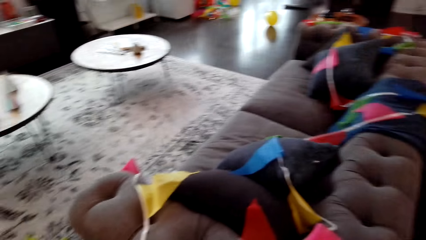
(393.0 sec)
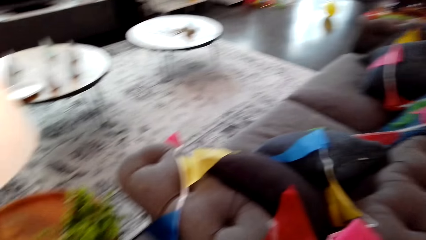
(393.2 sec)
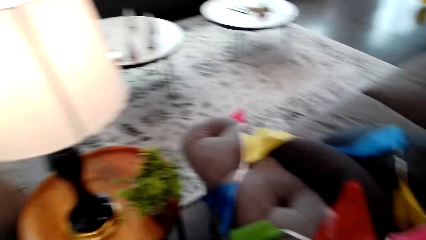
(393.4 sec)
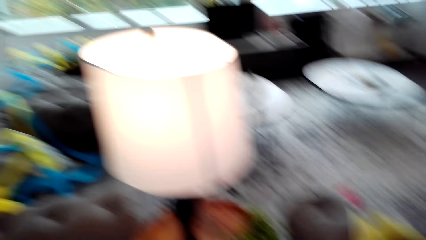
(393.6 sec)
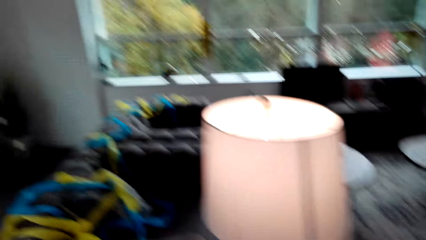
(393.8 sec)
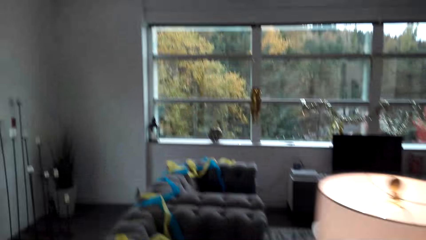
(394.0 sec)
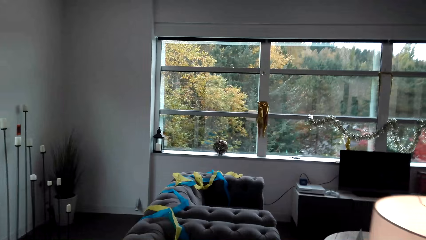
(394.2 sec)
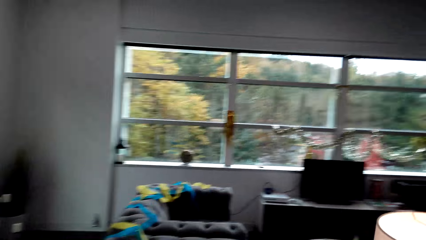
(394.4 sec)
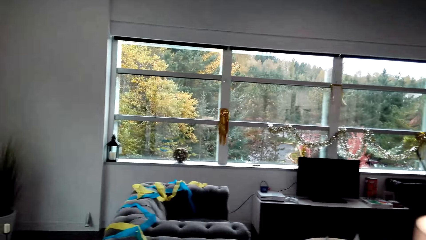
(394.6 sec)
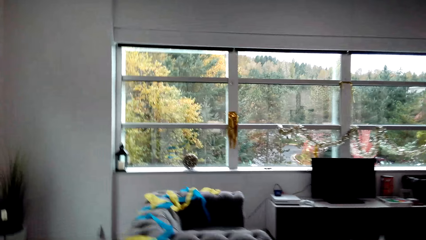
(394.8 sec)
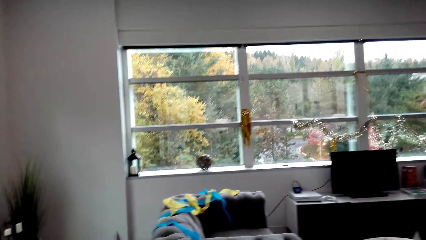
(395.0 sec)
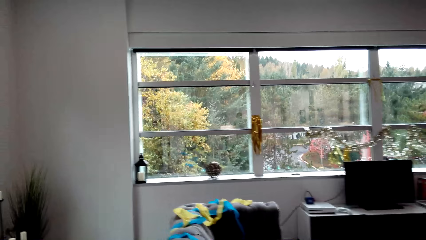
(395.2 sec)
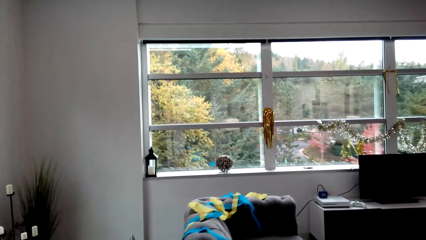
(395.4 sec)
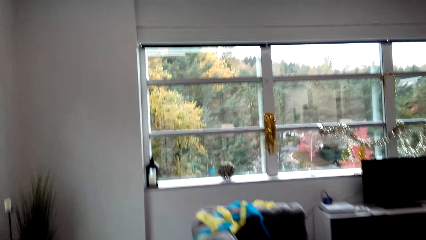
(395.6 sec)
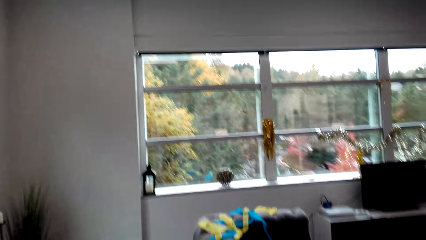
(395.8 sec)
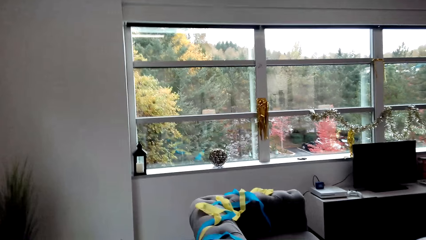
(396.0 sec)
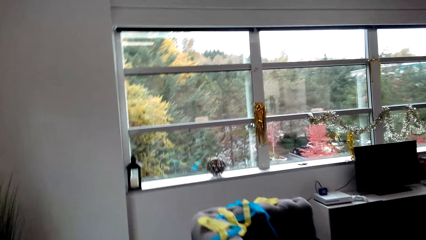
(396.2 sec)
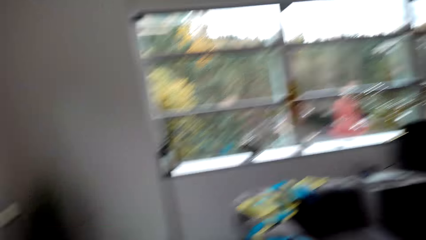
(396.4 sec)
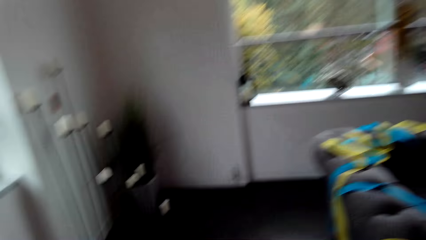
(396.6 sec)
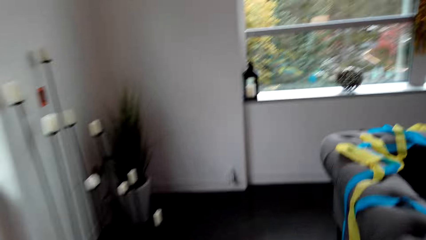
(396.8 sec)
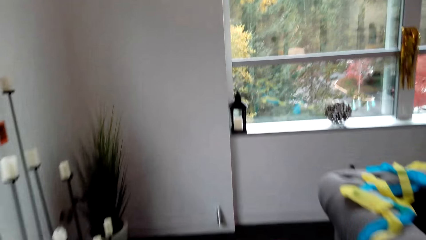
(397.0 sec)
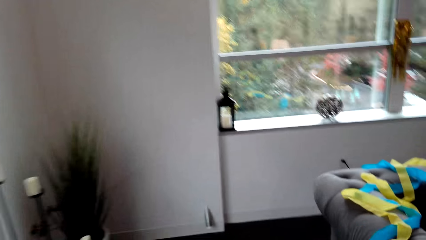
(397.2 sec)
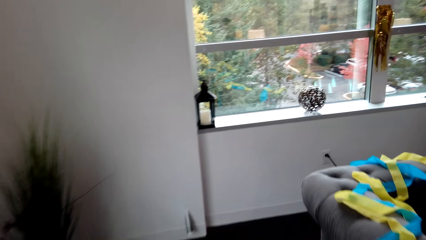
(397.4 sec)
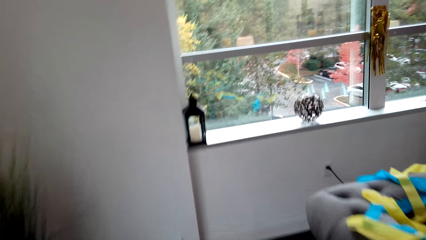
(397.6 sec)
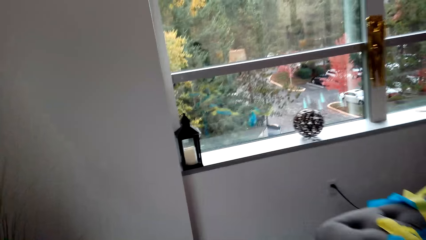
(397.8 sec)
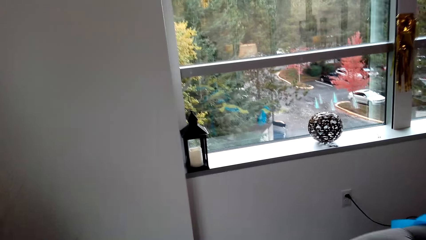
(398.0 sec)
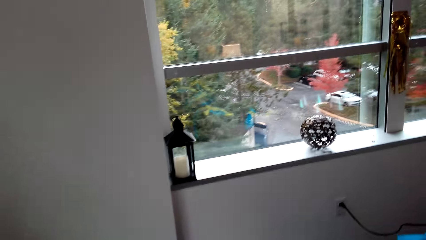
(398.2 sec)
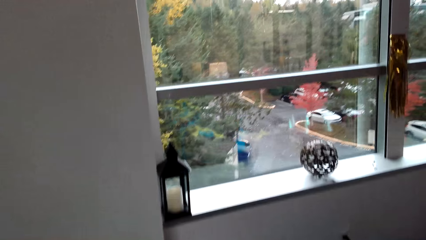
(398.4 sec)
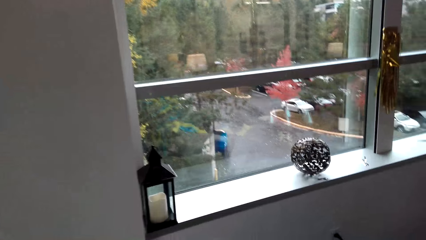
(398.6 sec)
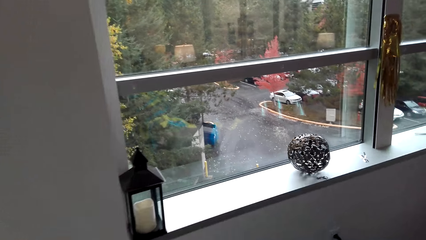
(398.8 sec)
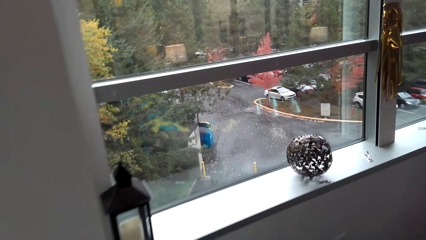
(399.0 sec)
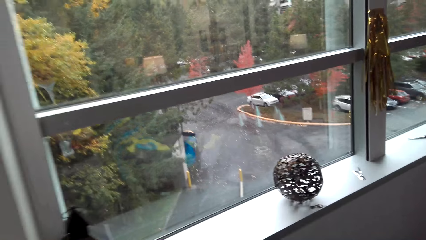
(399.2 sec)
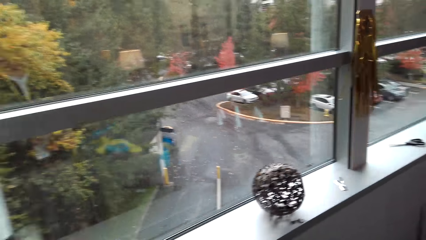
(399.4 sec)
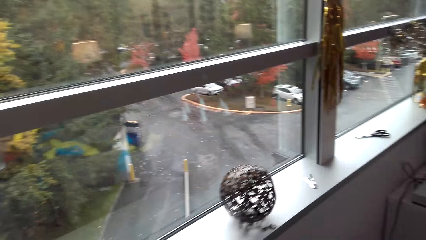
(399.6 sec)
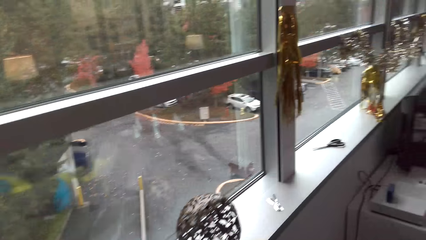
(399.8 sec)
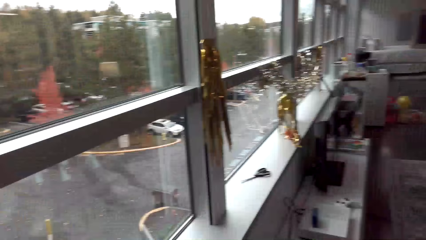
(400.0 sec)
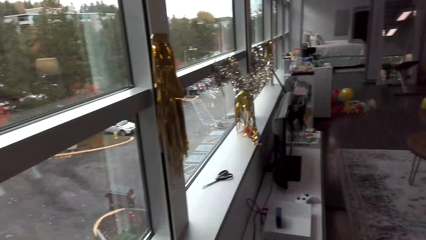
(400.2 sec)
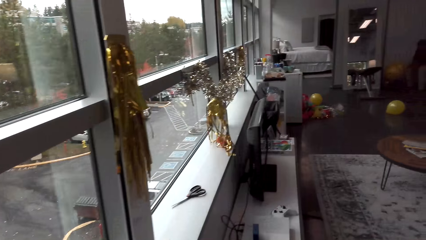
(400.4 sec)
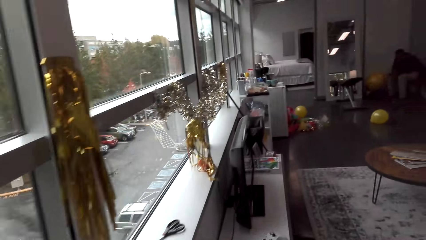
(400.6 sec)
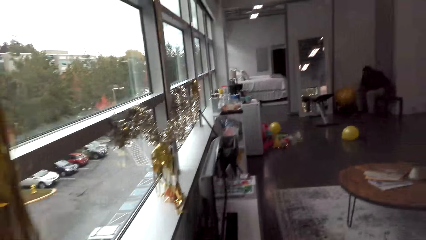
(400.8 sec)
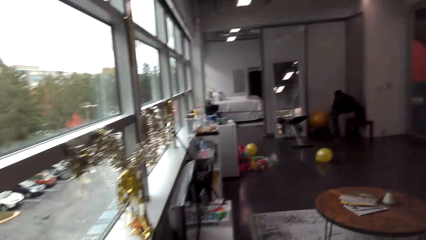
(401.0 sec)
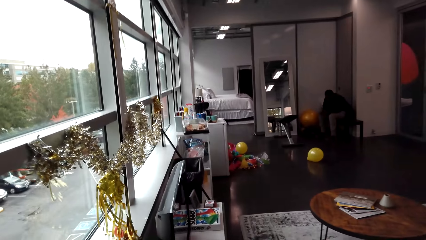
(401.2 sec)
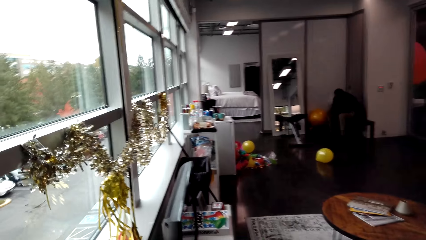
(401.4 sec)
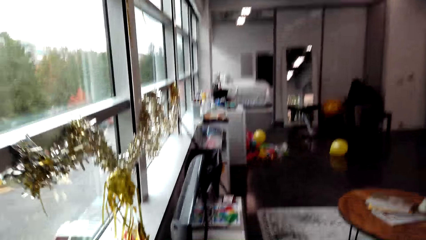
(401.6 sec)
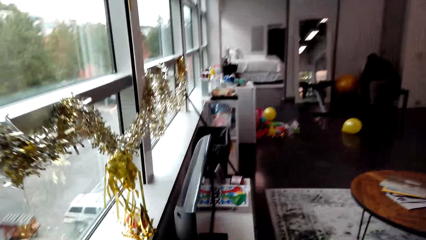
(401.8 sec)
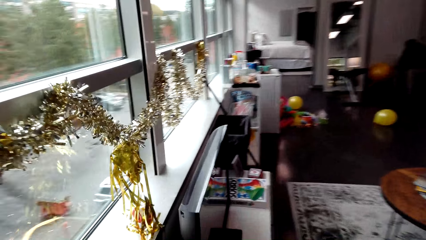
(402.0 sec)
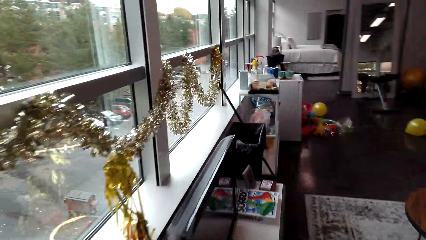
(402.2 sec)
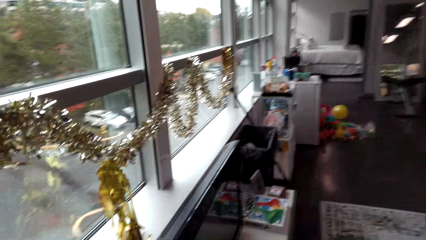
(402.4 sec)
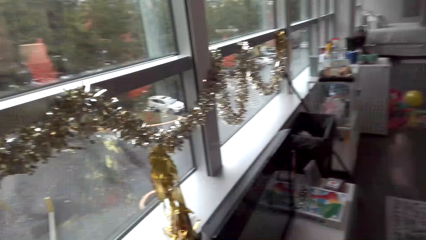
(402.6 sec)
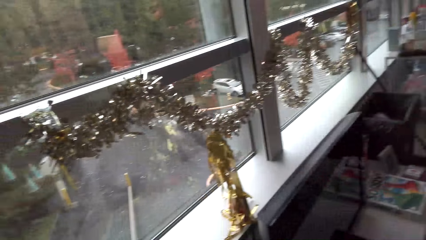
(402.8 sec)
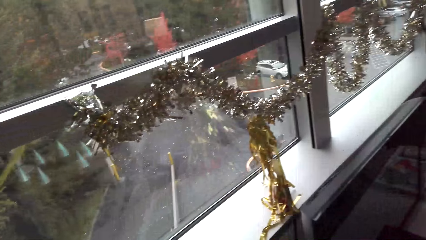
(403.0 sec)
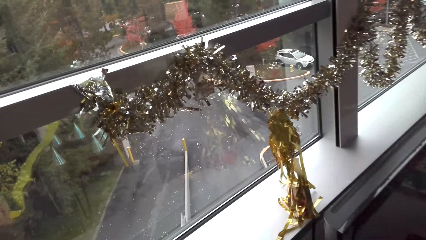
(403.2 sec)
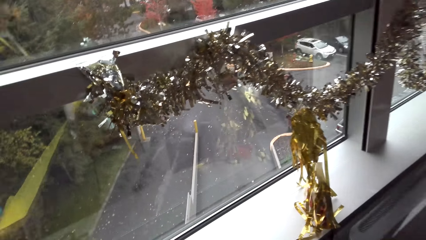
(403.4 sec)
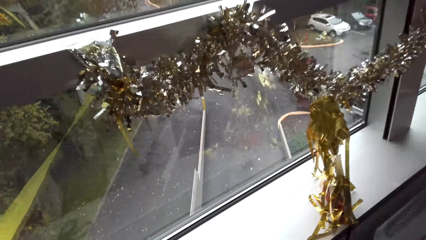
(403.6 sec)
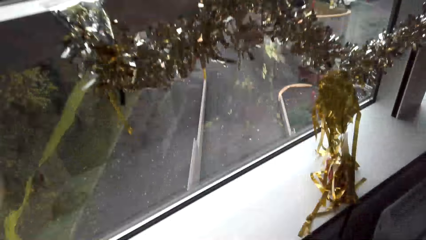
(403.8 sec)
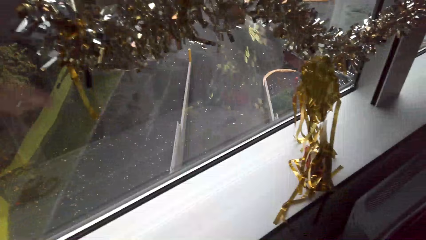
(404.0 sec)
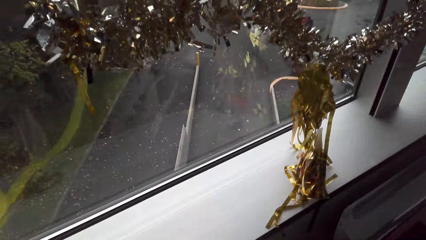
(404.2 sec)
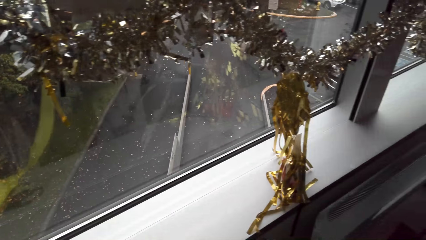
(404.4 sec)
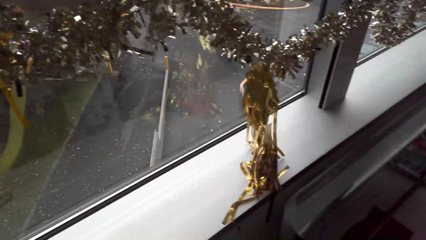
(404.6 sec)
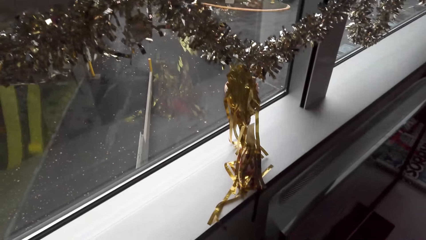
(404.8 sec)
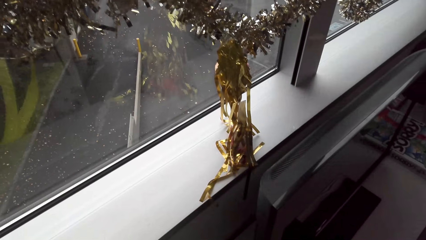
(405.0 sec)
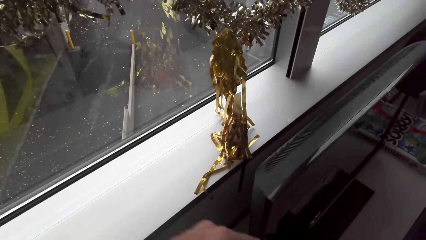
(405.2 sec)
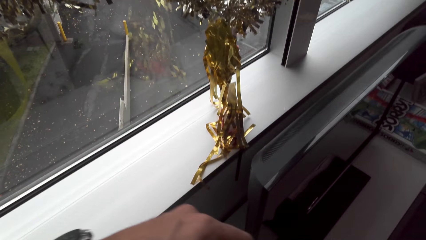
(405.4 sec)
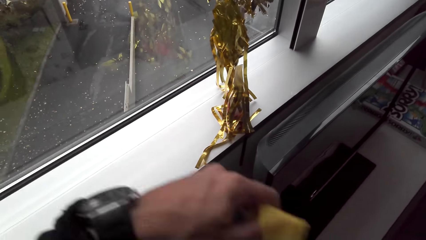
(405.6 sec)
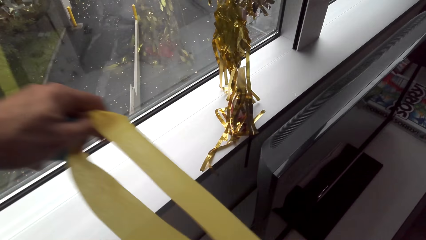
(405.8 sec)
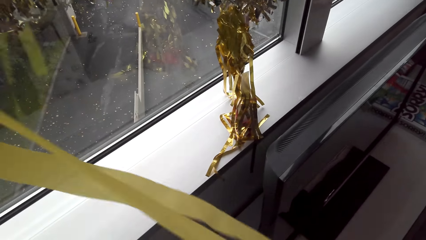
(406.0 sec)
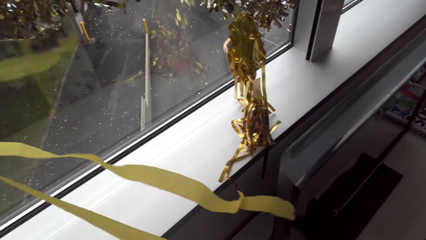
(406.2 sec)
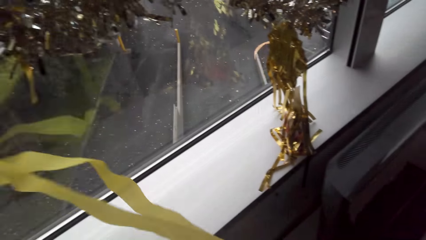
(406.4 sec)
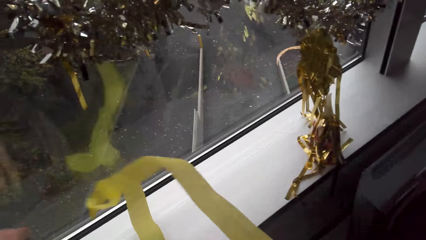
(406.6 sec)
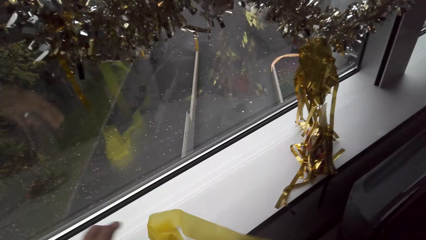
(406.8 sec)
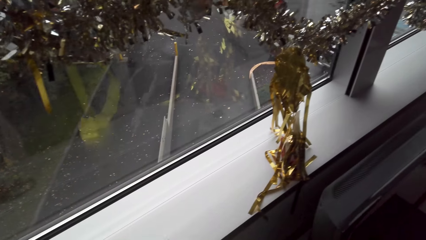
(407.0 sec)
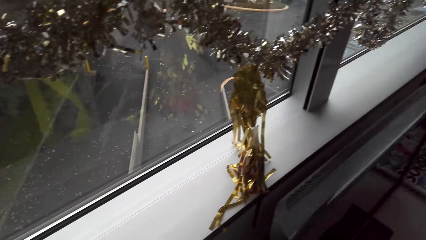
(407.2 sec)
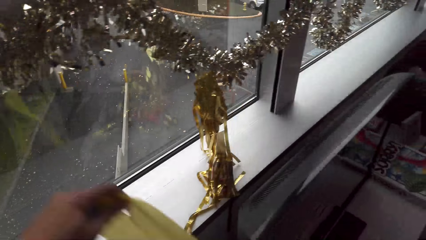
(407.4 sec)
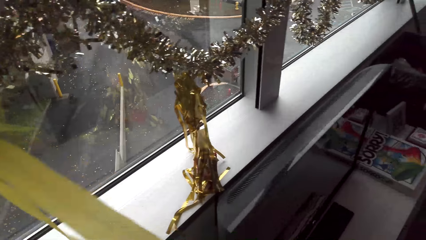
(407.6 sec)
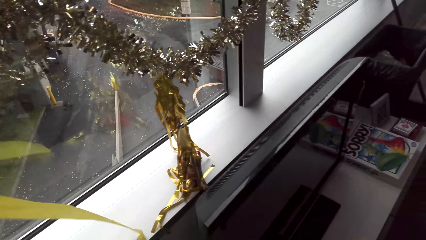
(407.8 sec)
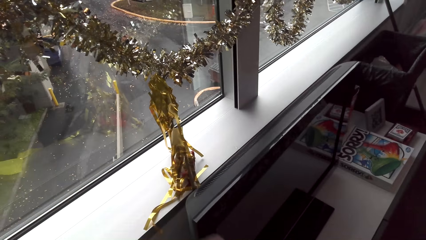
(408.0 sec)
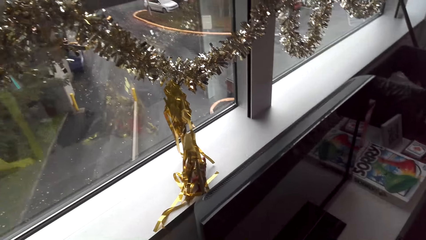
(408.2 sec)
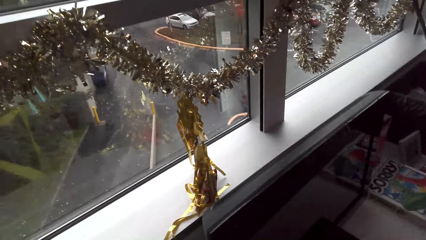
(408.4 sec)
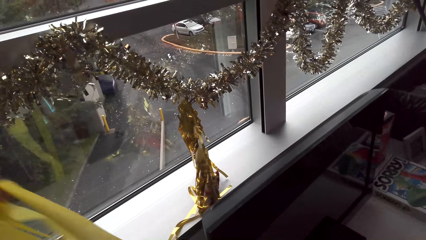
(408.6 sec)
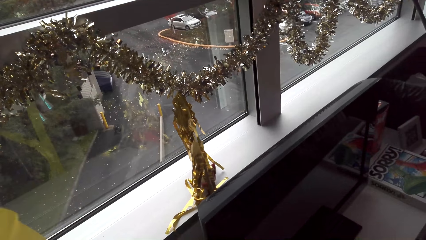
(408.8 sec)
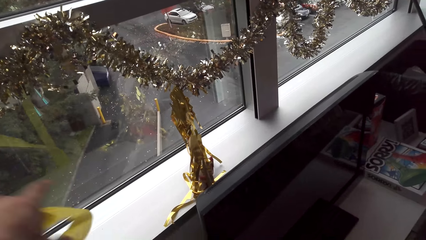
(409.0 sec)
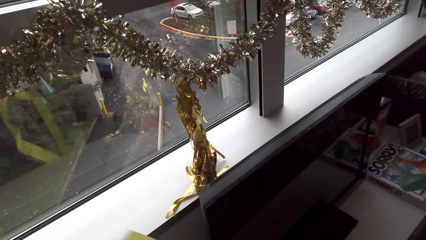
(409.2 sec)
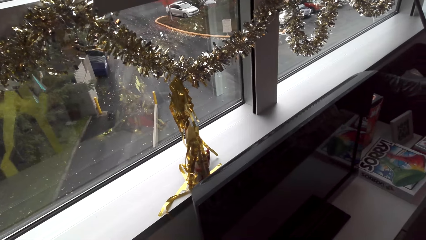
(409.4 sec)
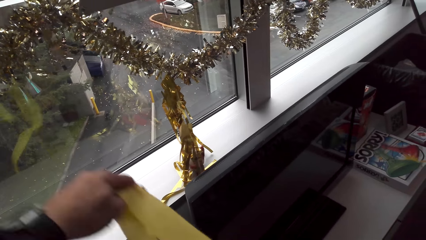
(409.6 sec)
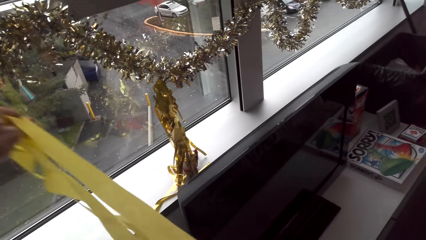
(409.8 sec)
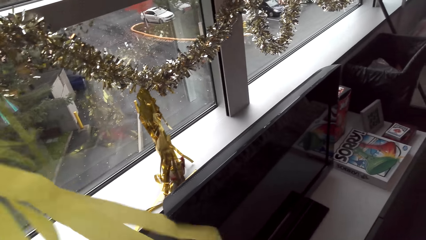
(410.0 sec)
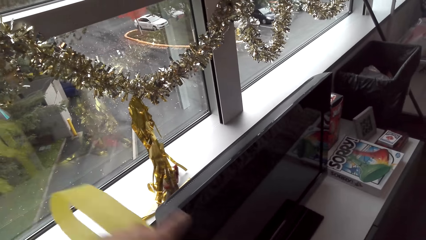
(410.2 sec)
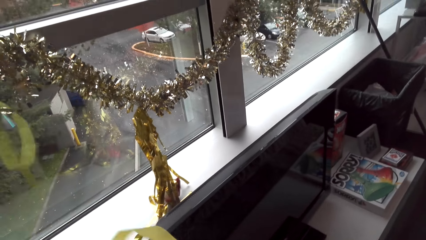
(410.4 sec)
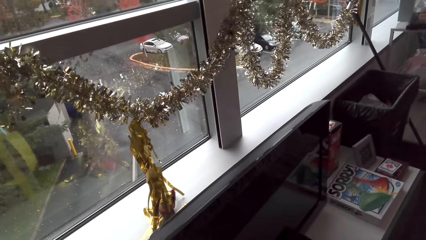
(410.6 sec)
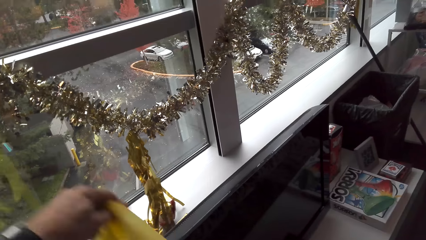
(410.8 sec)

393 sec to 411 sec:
The camera wearer walks around. They look around. They look around and stop. They unroll the decorating ribbon. They hold the ribbon and move a hand. They fold the ribbon and move a hand.
